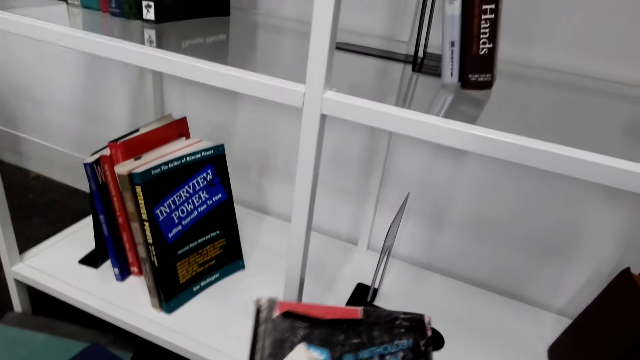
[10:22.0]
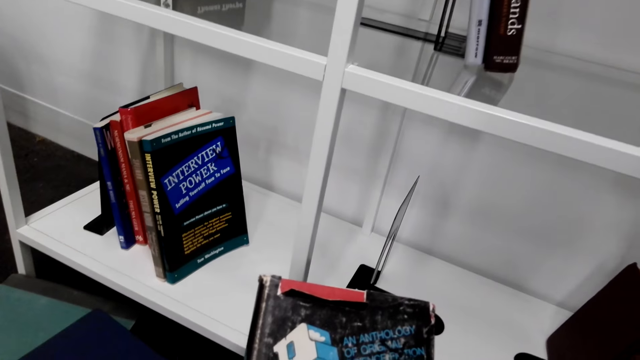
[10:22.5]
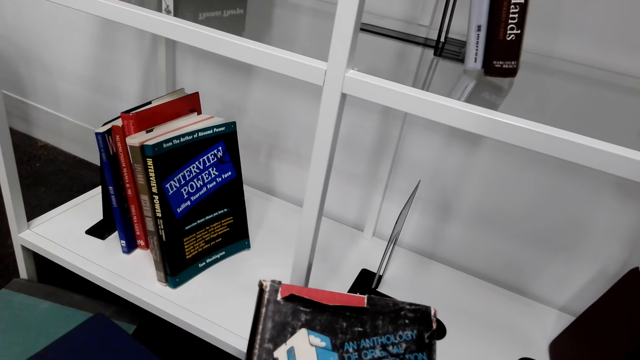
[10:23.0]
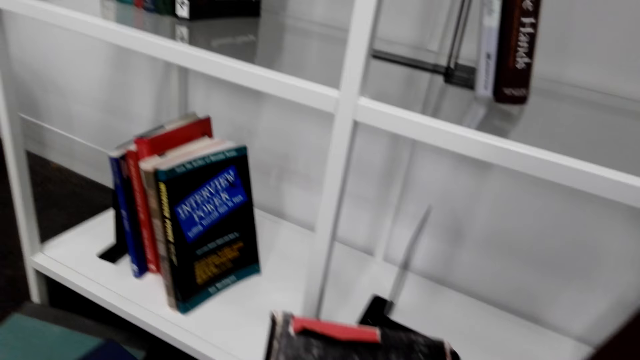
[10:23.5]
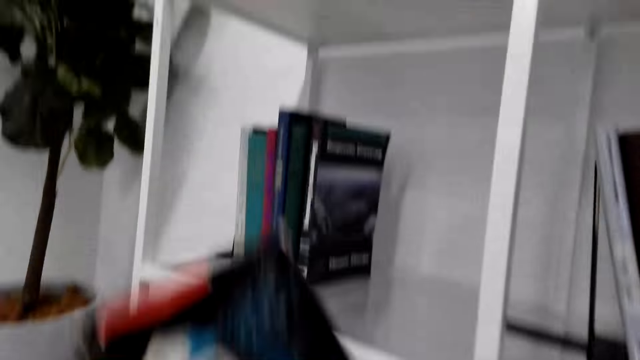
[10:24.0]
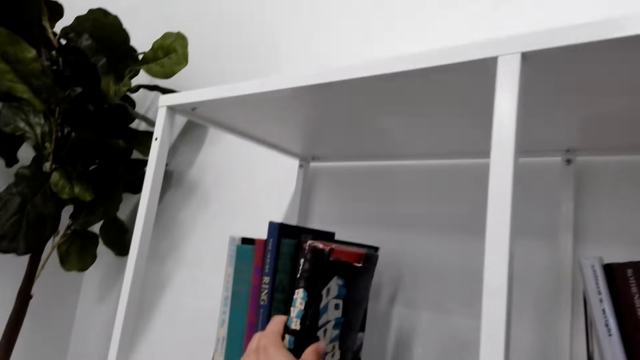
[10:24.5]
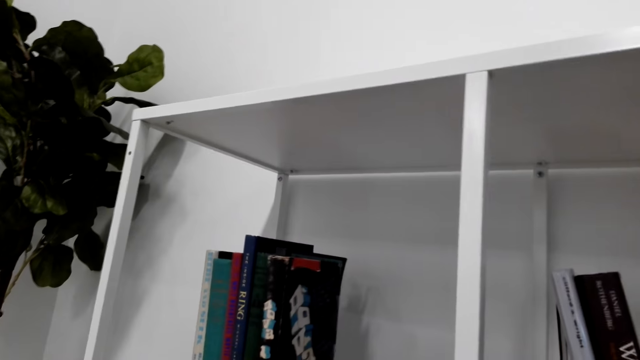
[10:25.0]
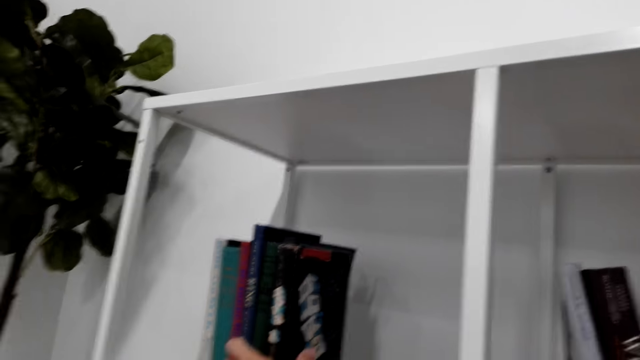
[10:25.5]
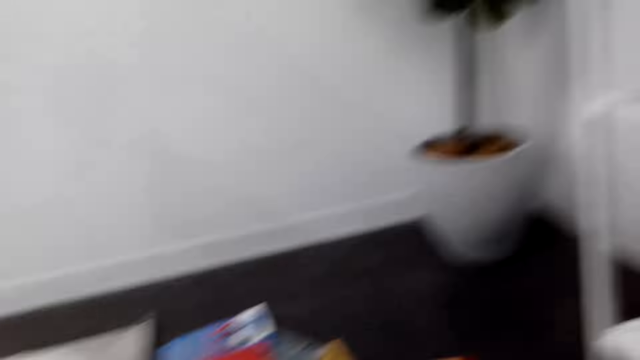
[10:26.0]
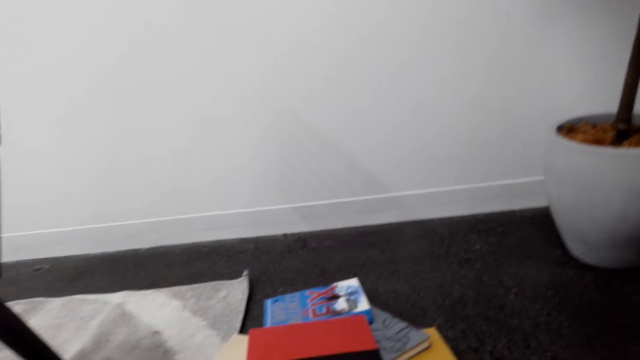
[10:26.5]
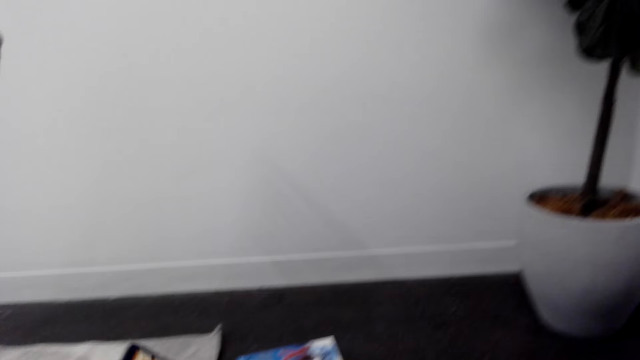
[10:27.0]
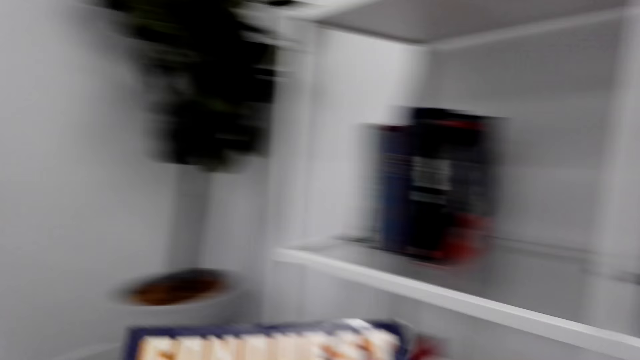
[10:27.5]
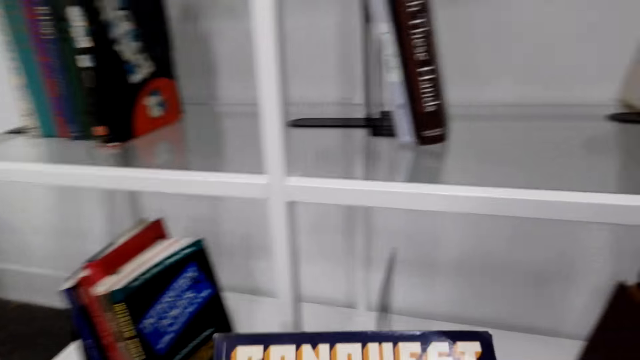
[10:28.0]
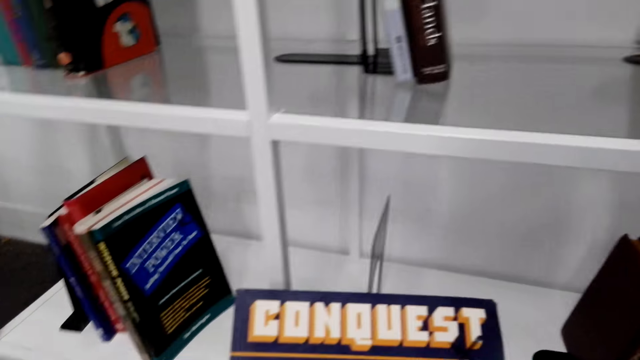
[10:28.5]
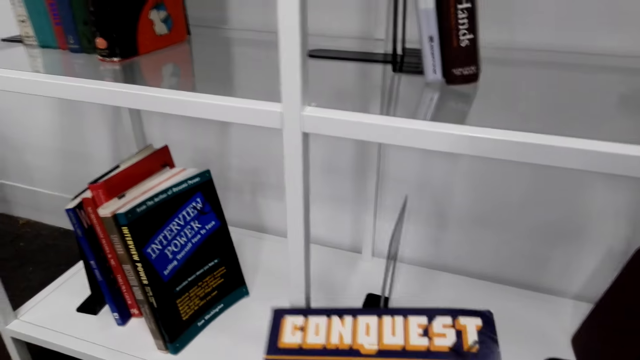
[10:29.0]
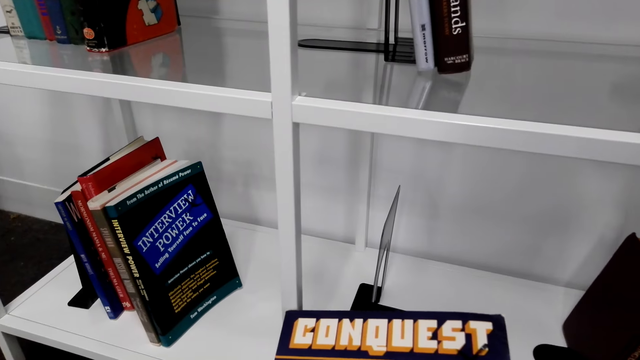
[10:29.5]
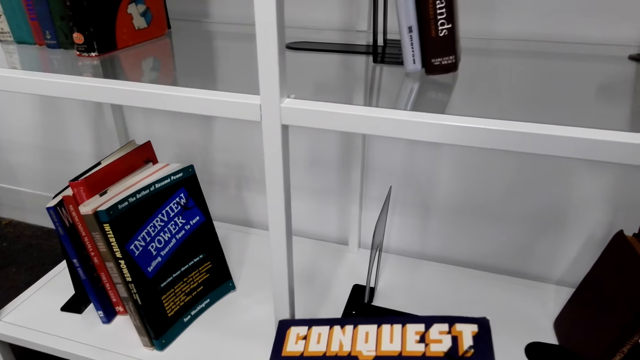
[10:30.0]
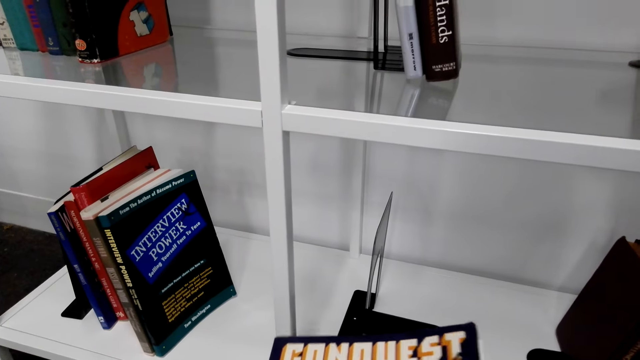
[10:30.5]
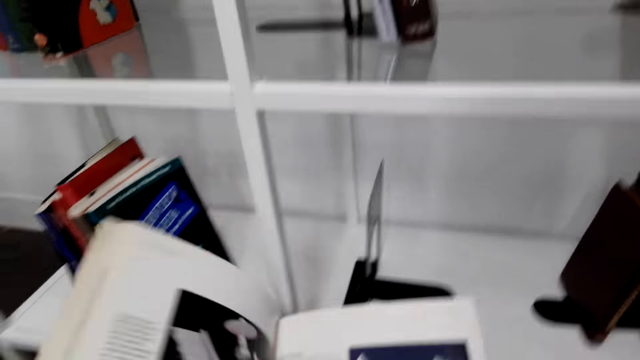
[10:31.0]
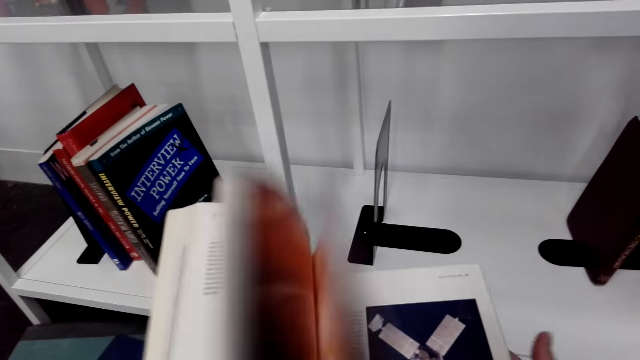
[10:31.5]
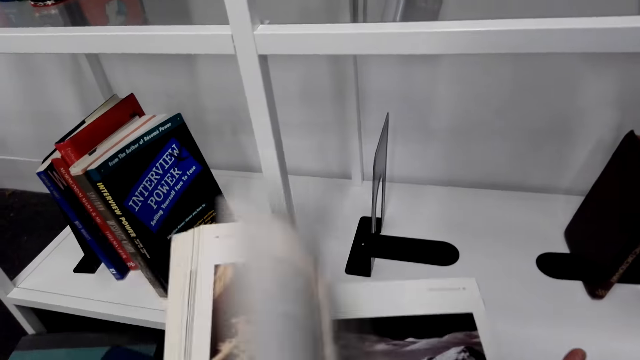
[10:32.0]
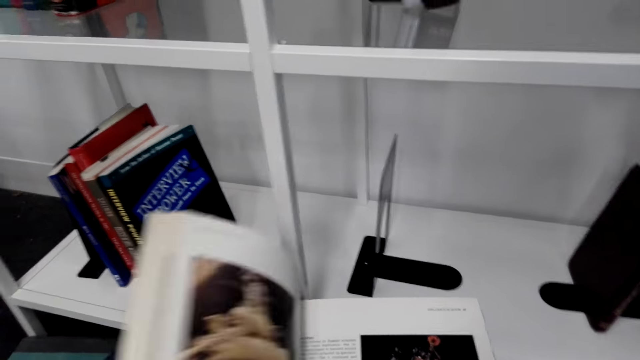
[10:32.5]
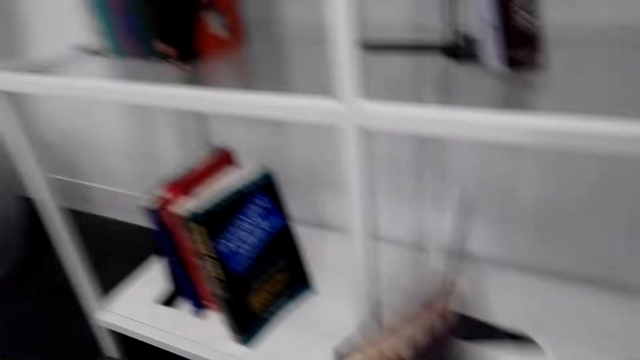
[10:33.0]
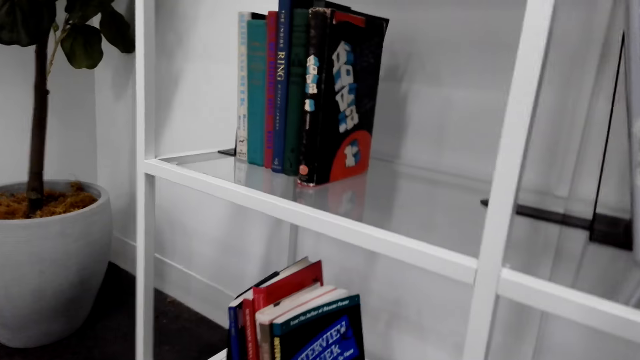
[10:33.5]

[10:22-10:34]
The camera wearer stares at a book. They arrange the book on the bookshelf. They pick up a book from the floor. They inspect the book. They open the book and flip through the pages.

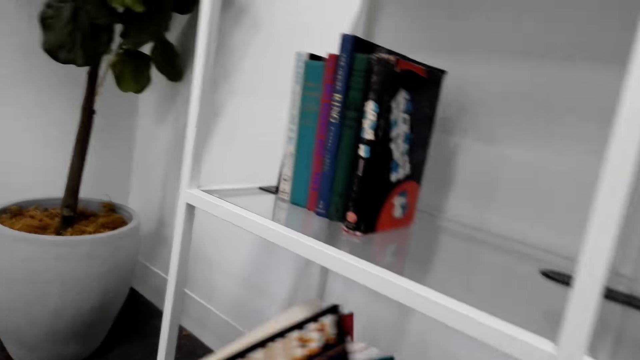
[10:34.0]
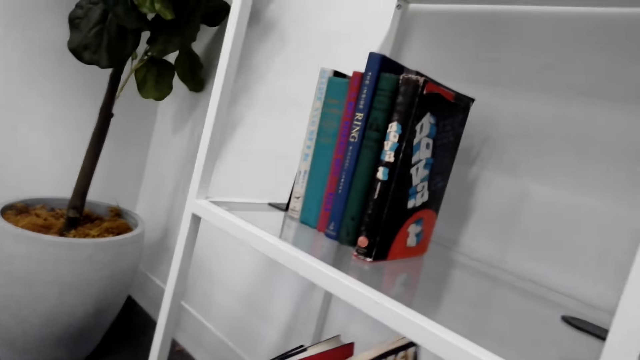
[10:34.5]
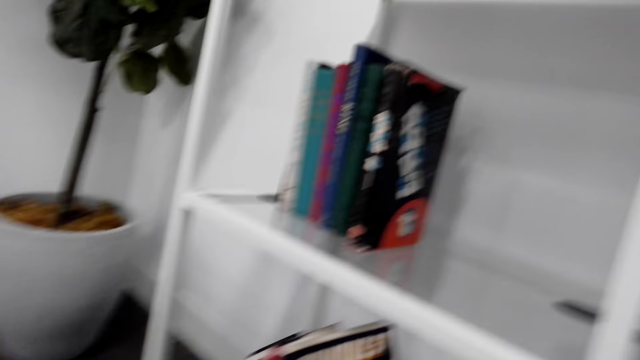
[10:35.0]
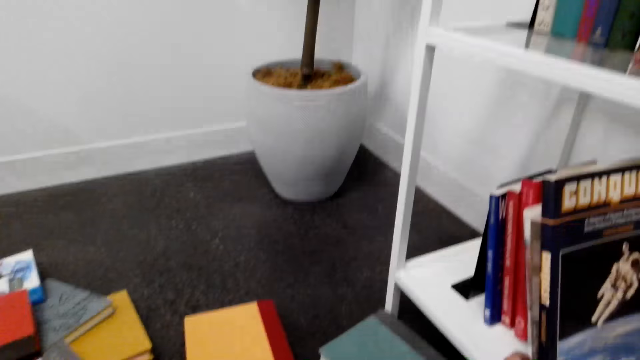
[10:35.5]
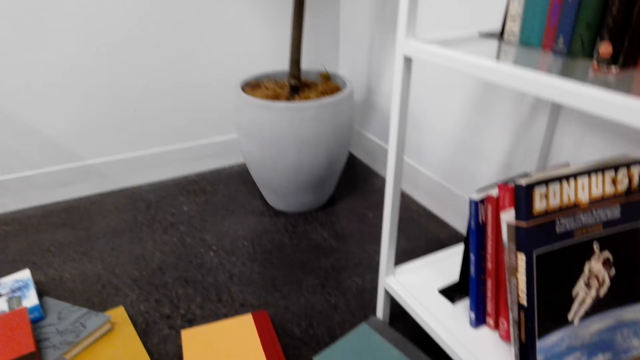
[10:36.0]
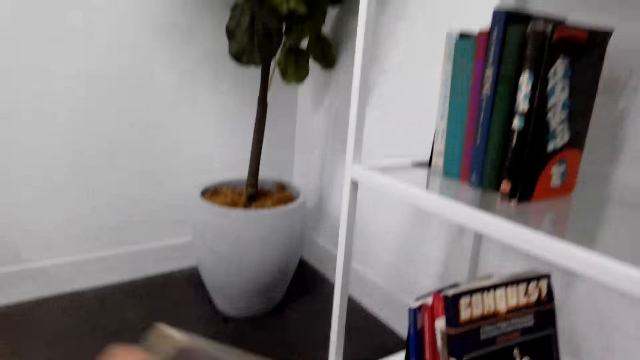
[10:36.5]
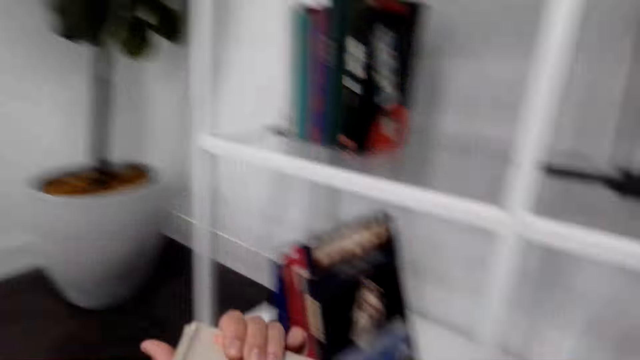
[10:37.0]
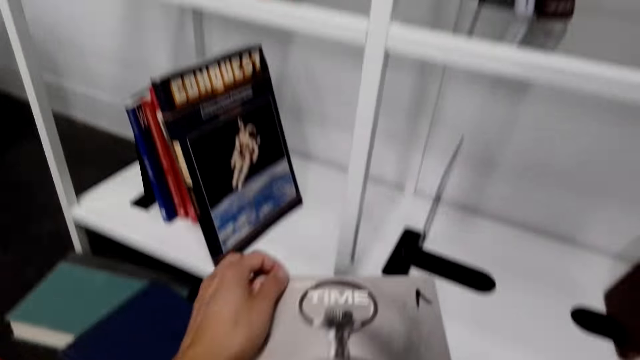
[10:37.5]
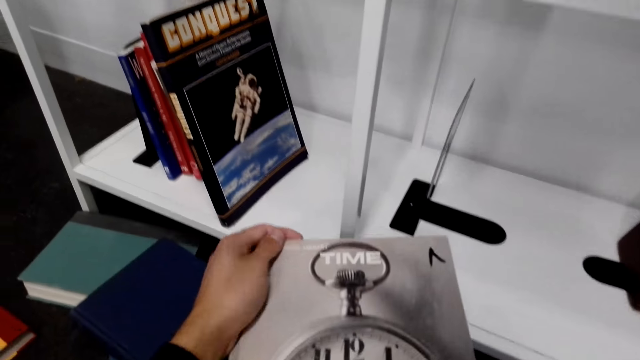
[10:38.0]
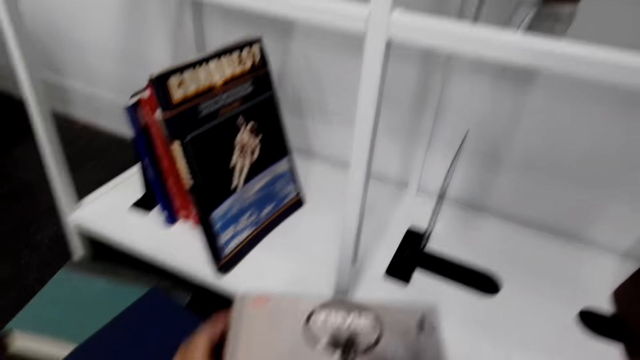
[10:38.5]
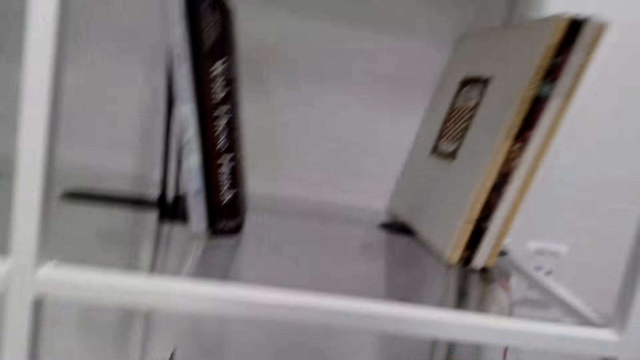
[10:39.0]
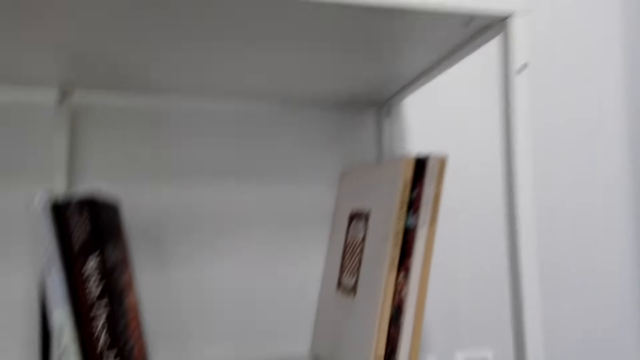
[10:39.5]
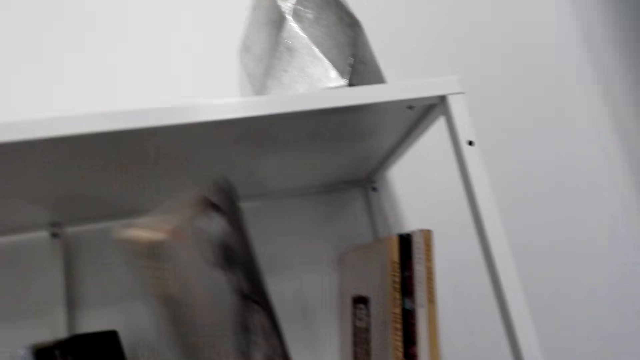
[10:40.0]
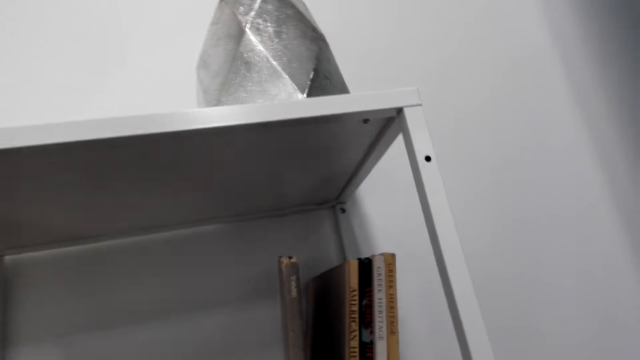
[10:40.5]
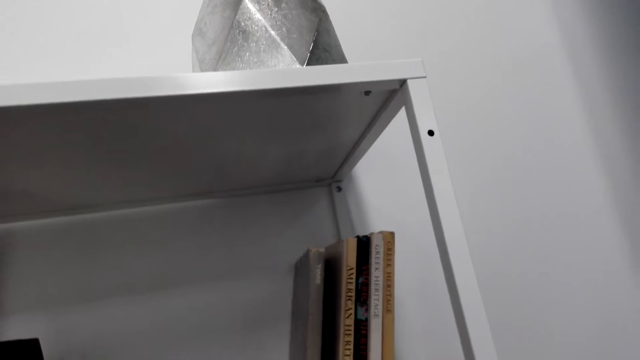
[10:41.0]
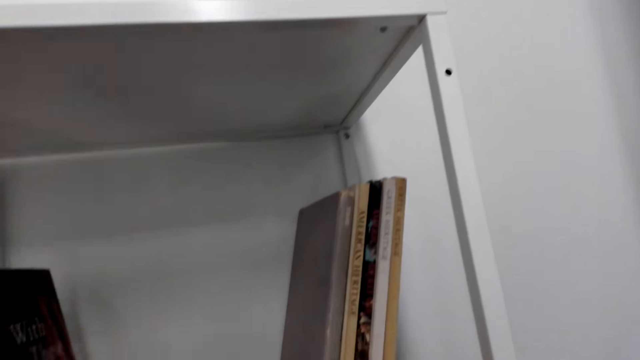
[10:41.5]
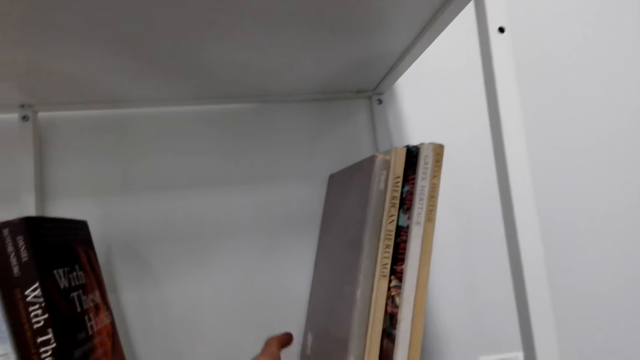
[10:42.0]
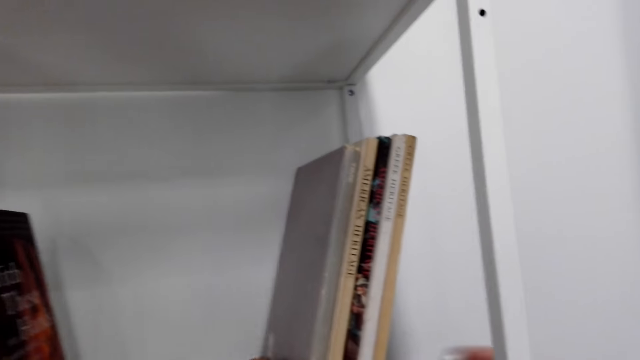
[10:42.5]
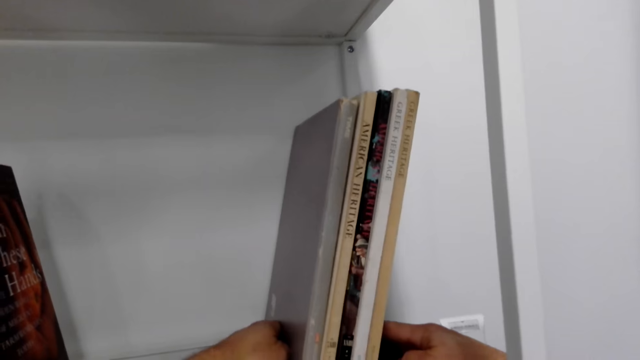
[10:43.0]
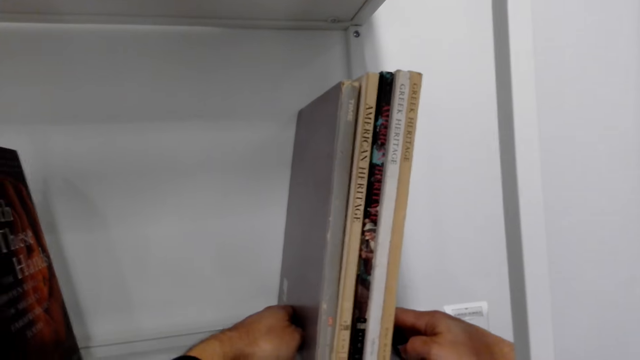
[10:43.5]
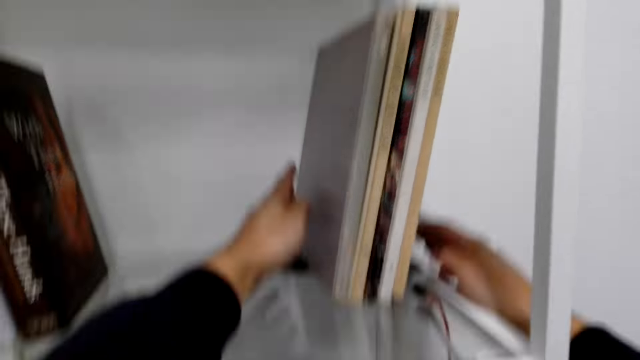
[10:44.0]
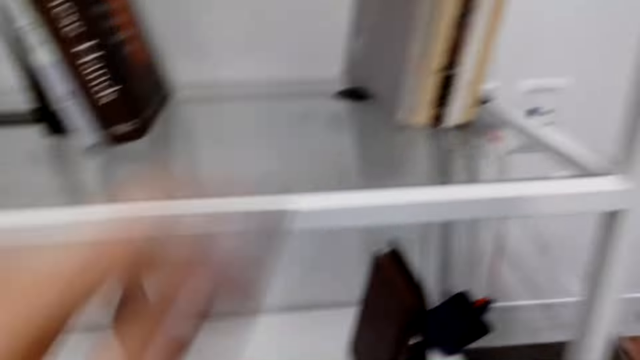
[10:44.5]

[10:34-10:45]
The camera wearer arranges a book on the bookshelf. They pick up a book from the floor. They stare at the book. They arrange the book on the bookshelf.
